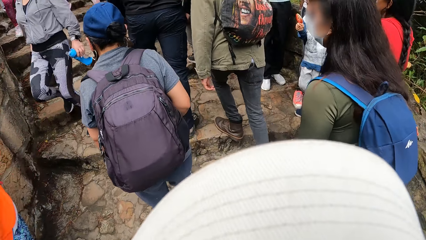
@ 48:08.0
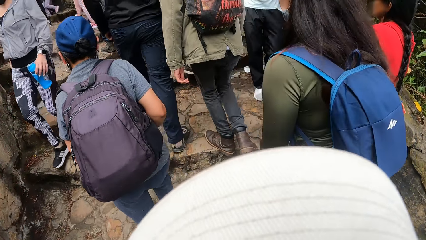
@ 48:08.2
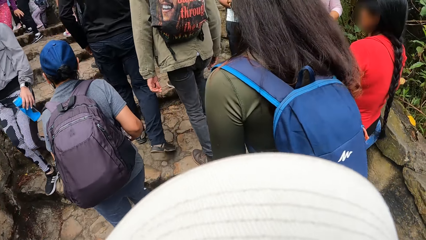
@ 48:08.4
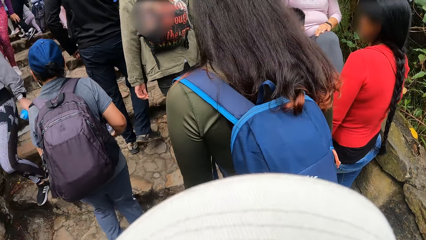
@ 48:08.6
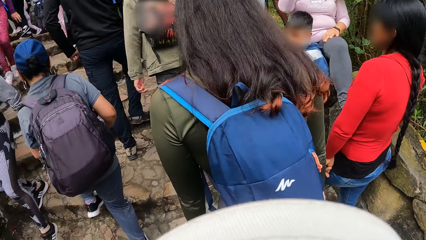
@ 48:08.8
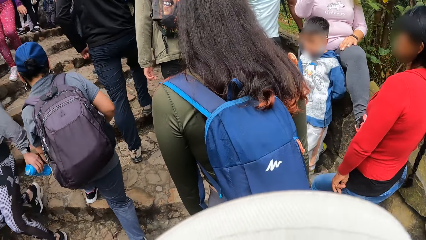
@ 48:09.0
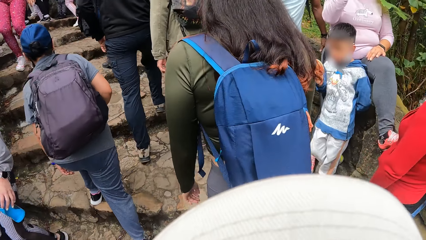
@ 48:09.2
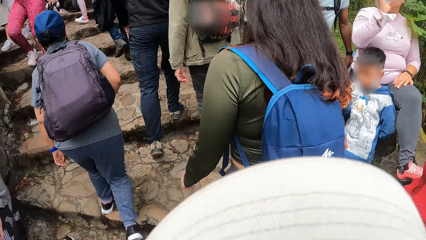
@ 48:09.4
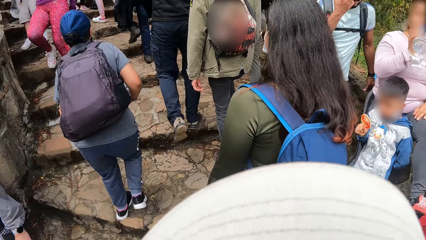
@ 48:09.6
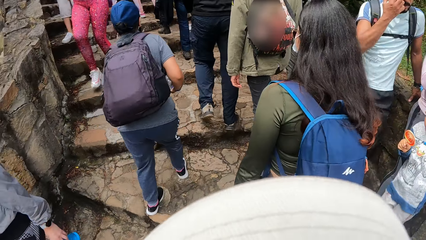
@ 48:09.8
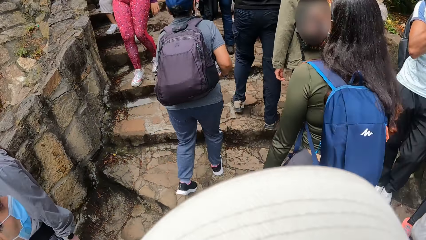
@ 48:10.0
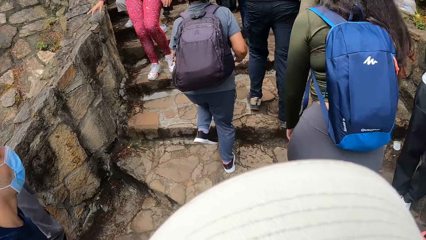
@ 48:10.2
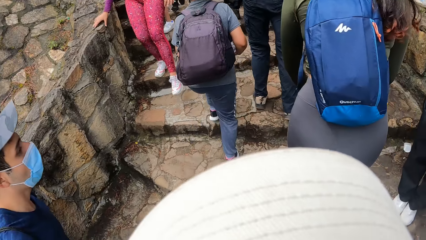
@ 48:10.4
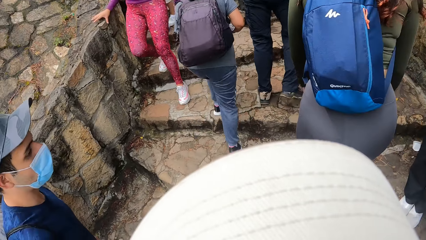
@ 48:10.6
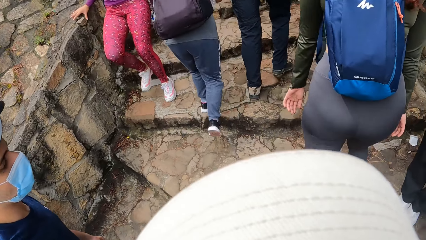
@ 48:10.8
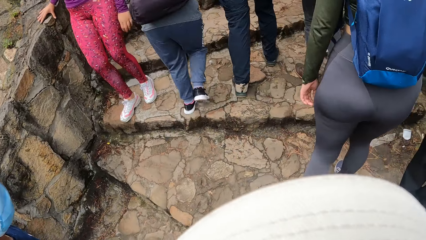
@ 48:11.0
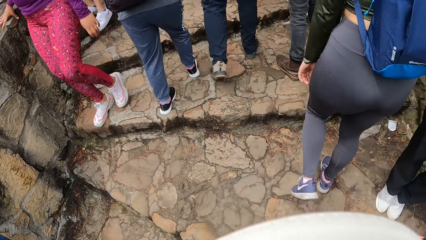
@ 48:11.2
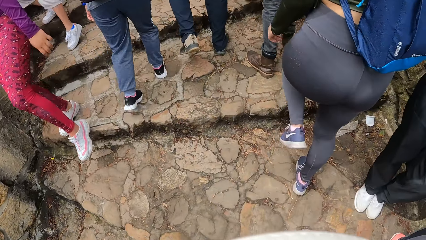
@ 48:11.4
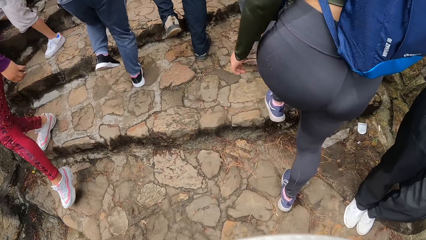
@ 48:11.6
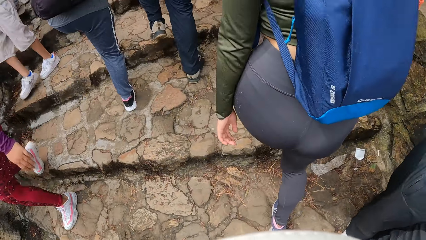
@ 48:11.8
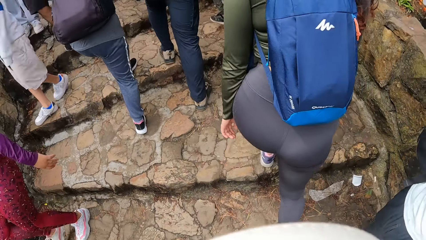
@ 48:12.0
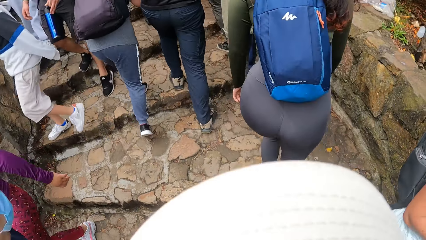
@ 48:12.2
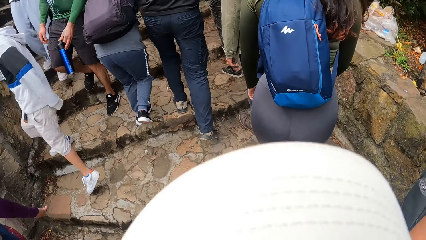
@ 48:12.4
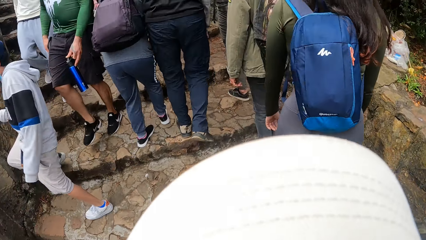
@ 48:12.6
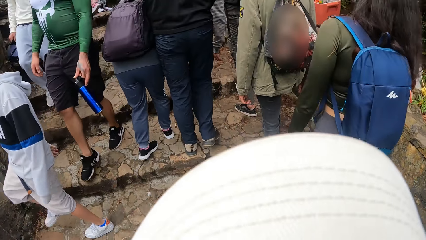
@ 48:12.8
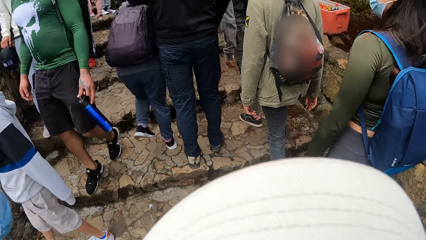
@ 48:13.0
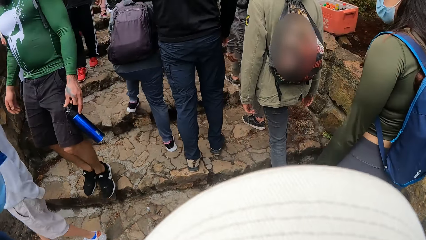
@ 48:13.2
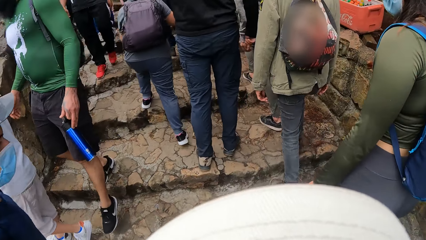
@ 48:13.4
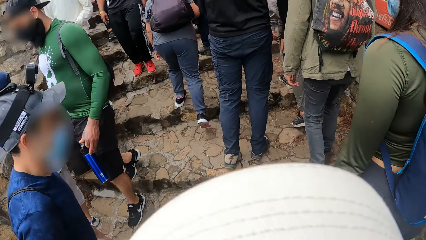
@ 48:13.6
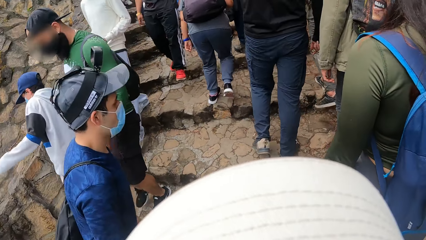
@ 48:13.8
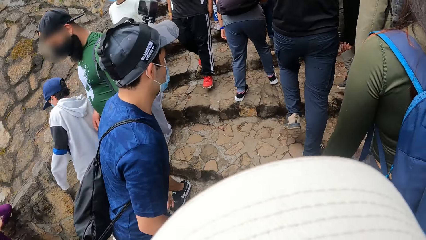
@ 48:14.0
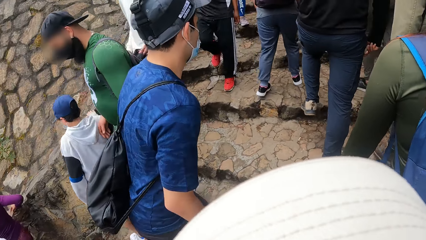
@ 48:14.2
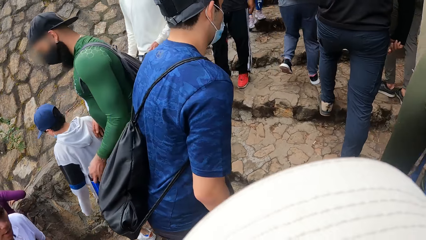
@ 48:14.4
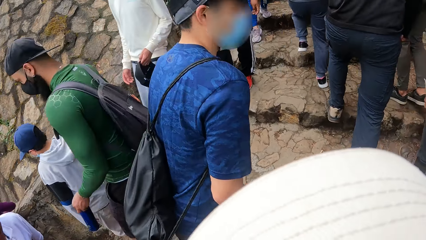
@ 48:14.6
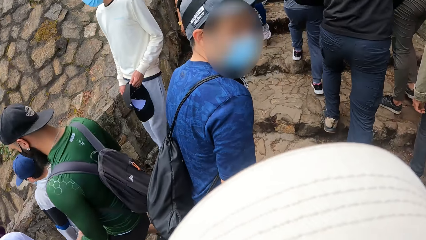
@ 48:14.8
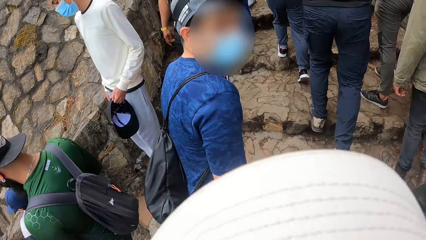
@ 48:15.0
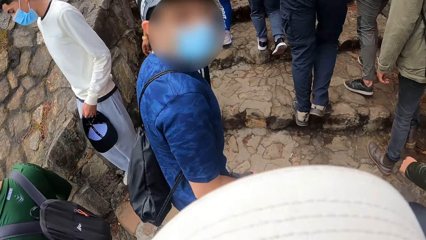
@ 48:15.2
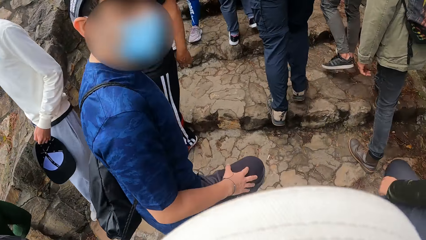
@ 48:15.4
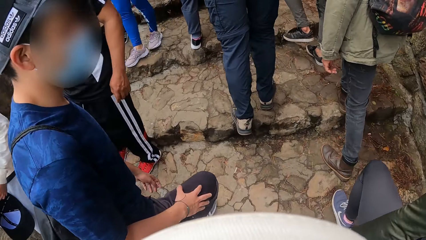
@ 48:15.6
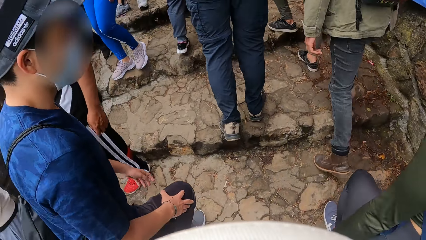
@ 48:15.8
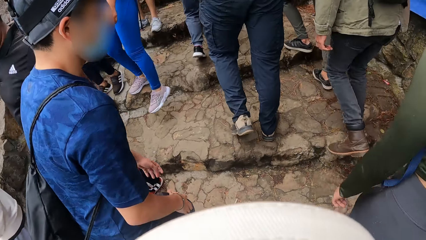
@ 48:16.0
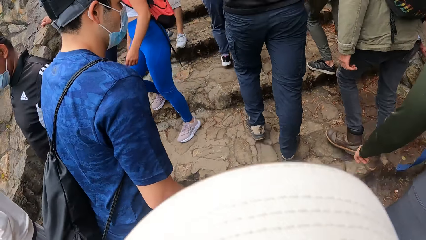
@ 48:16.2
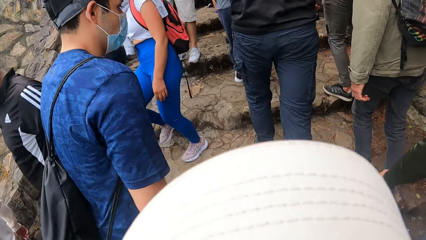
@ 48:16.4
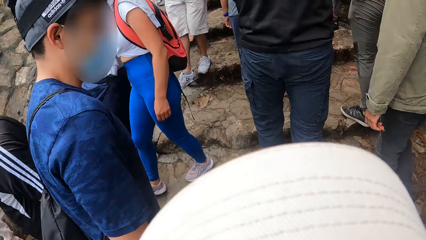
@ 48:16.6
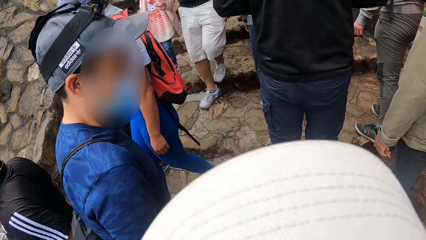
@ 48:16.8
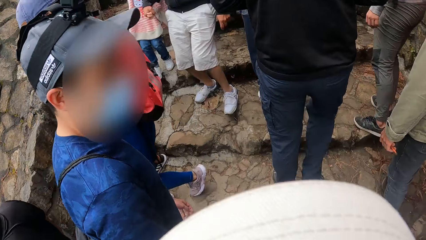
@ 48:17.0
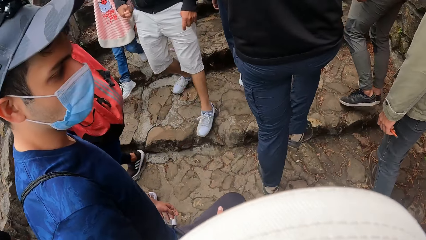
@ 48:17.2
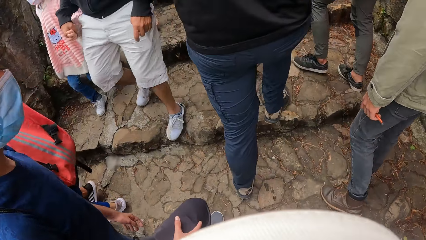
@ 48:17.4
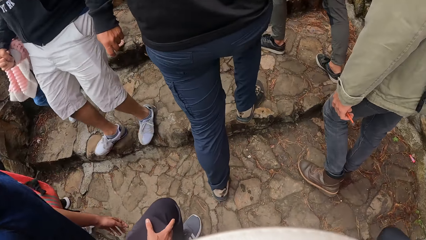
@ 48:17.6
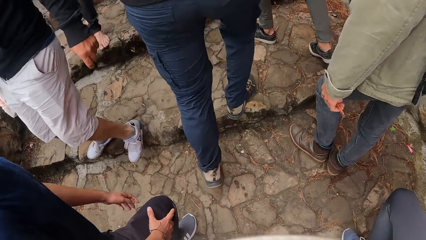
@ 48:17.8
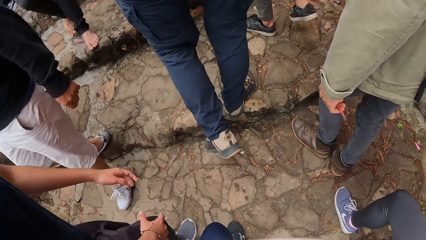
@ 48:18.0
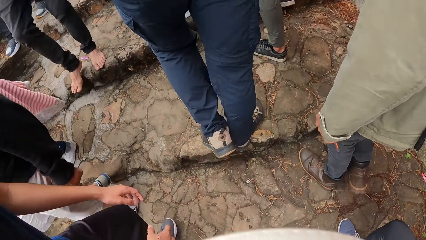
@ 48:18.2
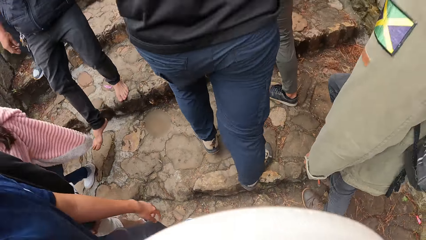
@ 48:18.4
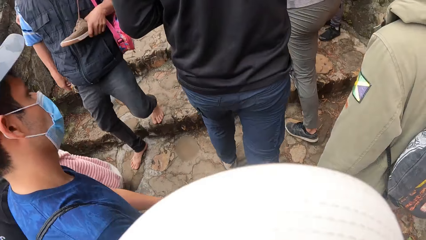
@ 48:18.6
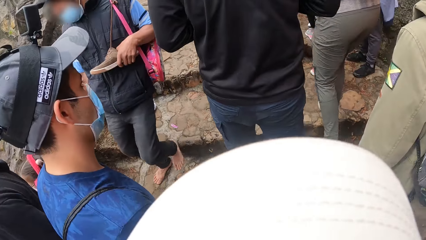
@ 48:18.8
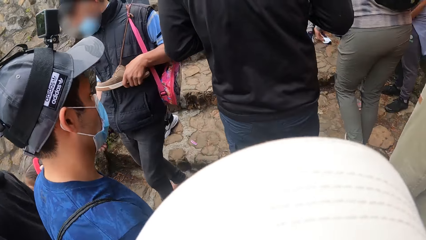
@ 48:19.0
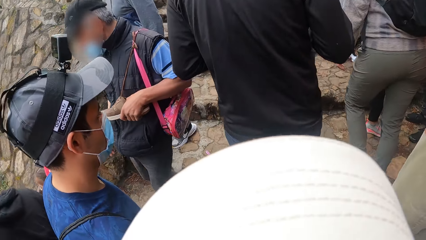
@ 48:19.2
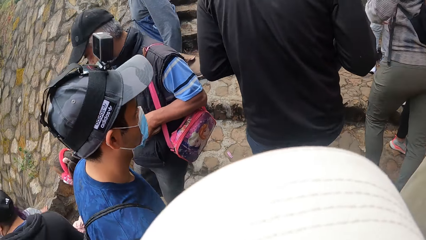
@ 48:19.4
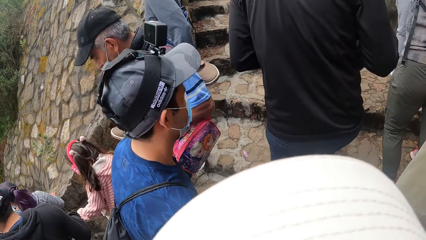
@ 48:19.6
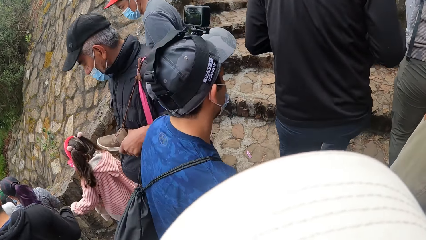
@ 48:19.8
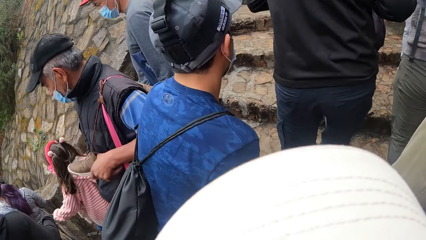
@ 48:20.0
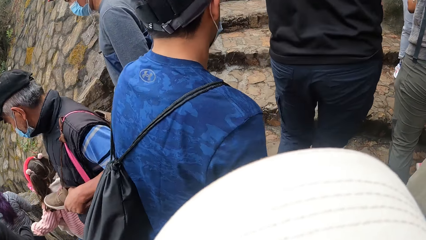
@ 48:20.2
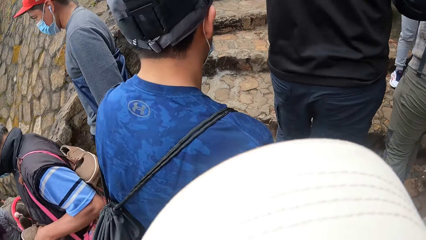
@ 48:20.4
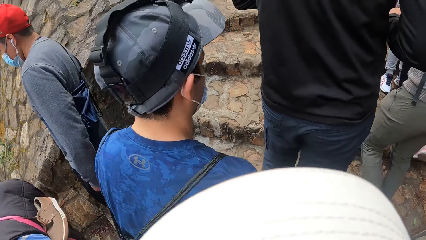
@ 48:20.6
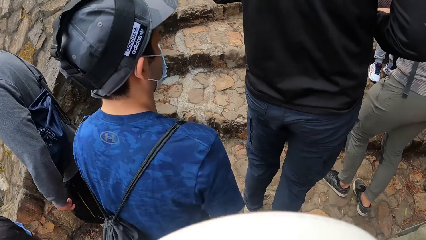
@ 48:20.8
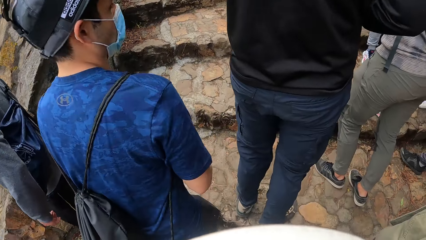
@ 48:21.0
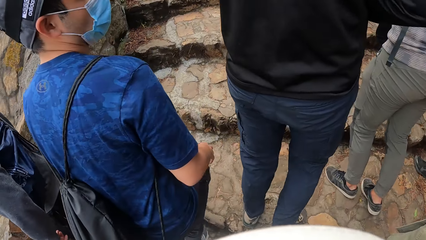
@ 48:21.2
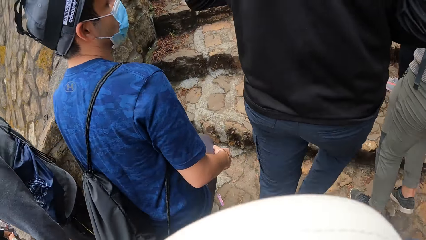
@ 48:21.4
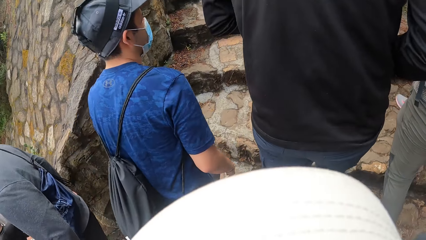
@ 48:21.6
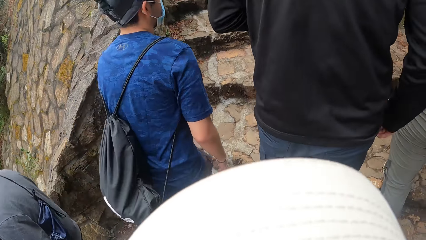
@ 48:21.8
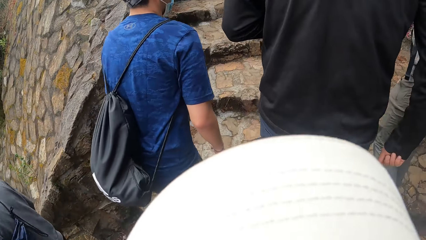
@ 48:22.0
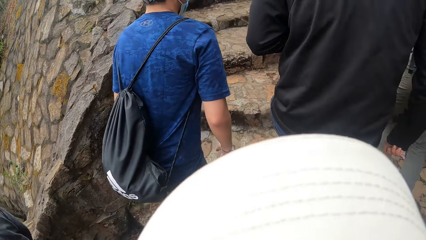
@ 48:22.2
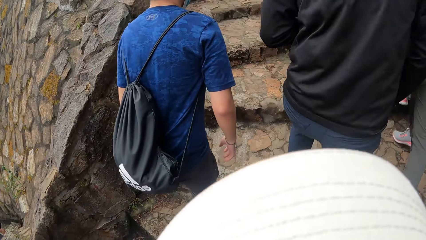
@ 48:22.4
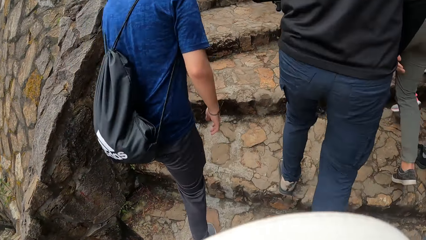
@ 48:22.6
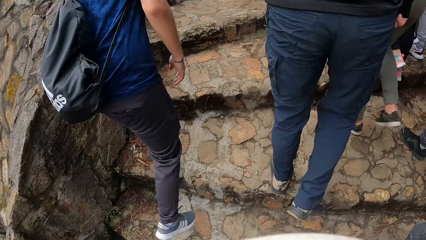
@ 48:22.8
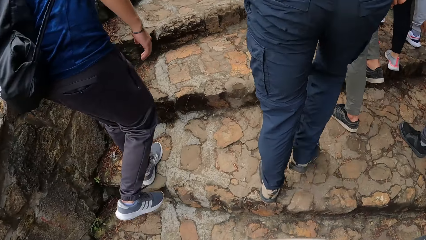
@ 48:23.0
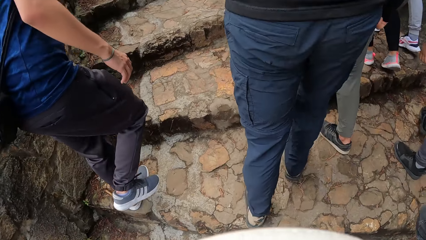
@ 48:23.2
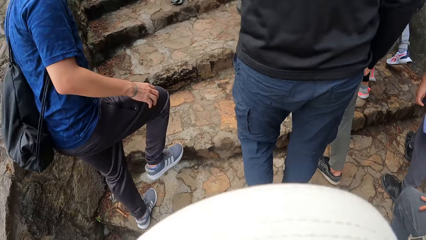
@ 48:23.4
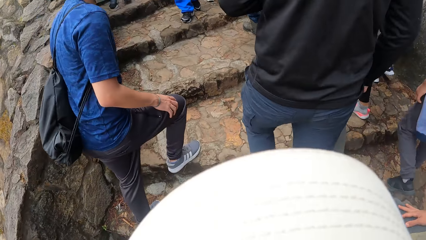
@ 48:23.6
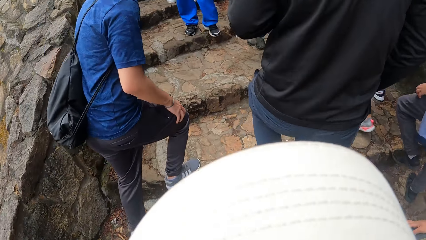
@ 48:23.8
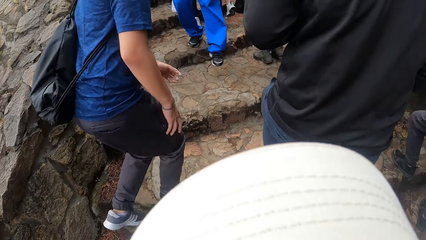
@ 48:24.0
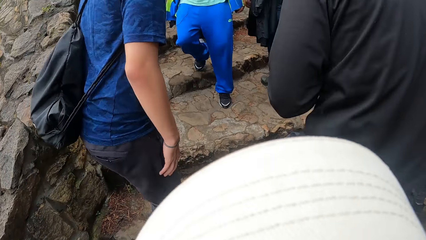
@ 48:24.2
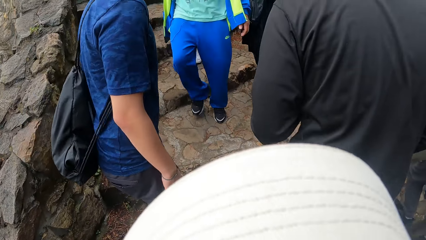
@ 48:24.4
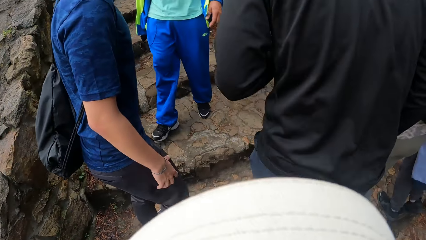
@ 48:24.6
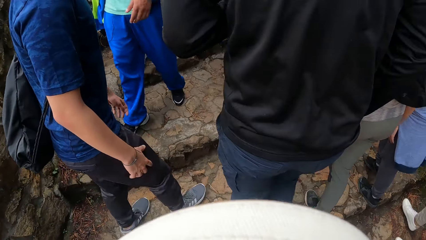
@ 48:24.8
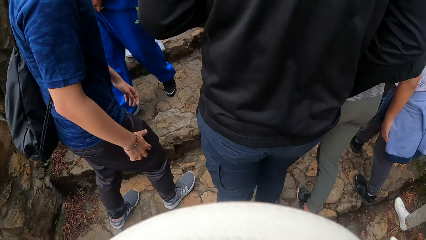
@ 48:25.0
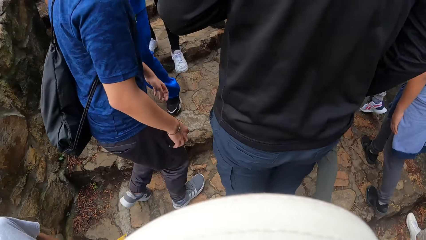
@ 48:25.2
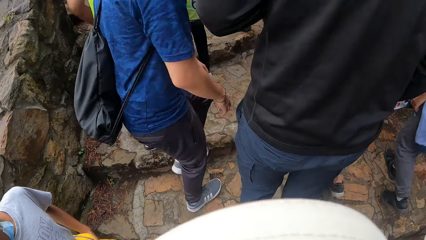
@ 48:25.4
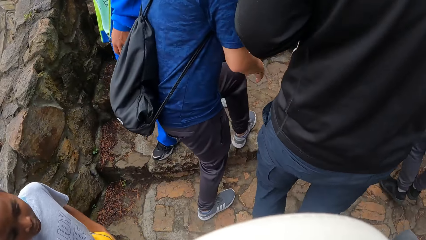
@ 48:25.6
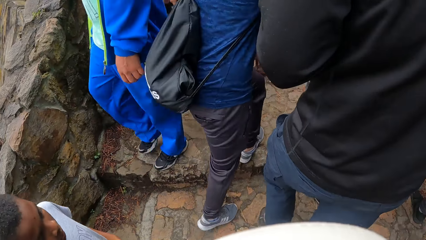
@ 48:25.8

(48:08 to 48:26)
The camera wearer interacts with a man on the footpath. The man walks past the camera wearer. The camera wearer walks on the stairs.
